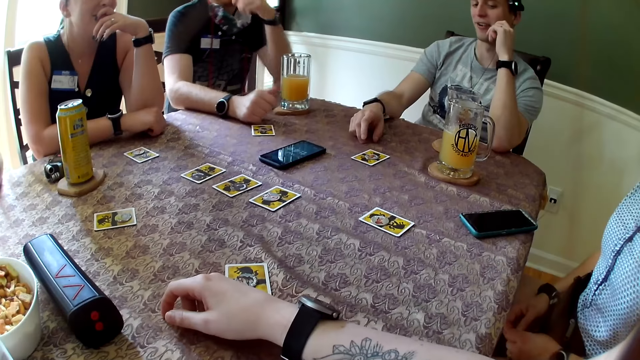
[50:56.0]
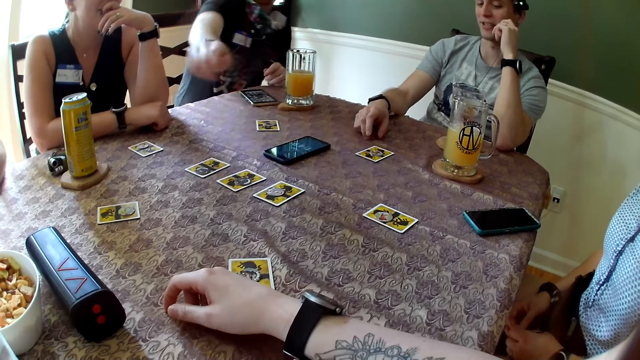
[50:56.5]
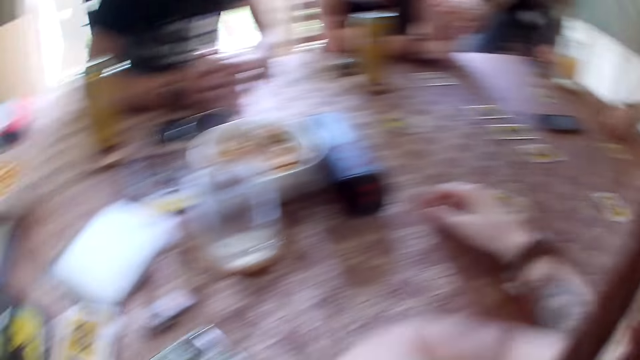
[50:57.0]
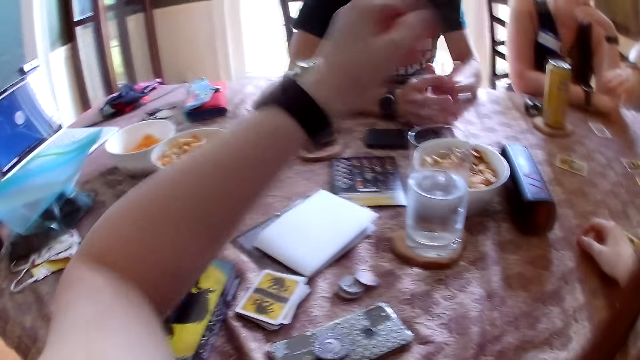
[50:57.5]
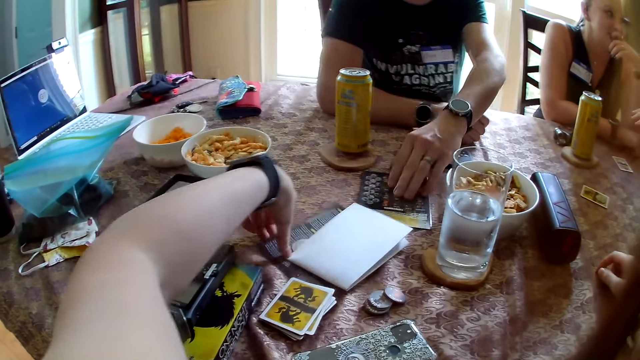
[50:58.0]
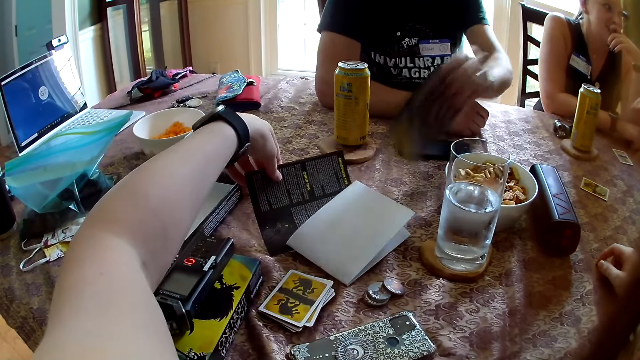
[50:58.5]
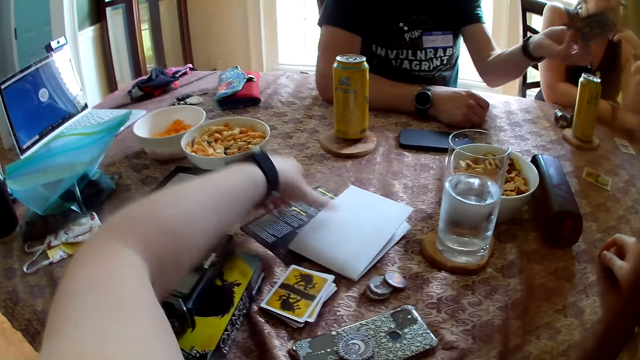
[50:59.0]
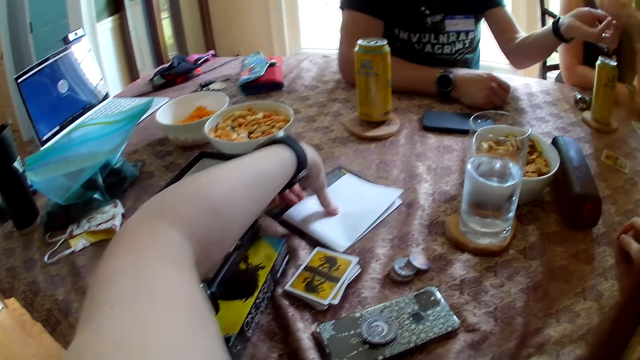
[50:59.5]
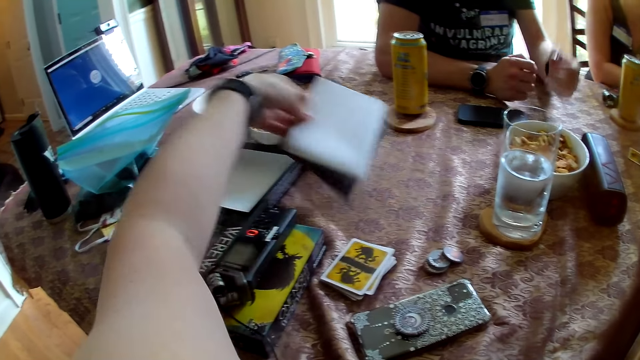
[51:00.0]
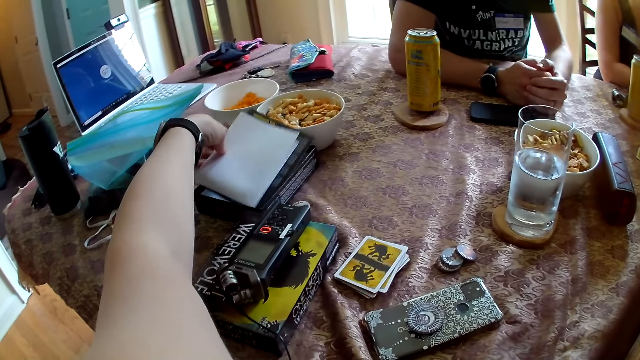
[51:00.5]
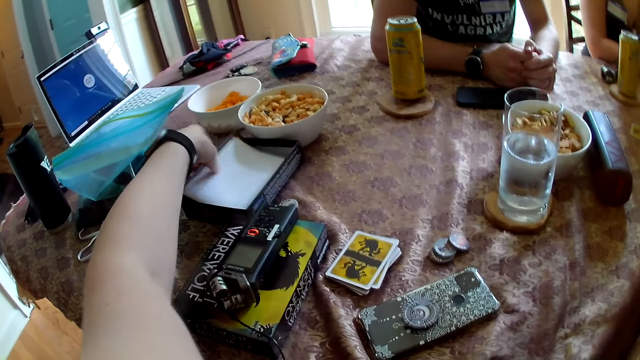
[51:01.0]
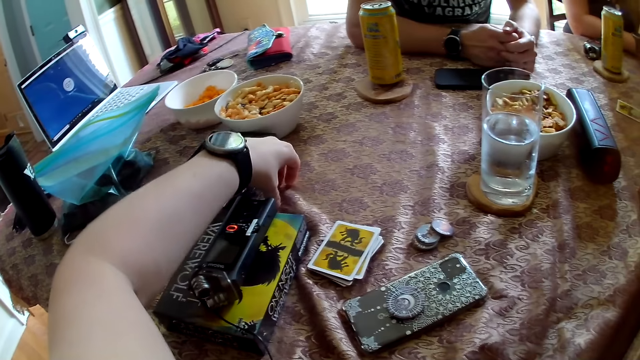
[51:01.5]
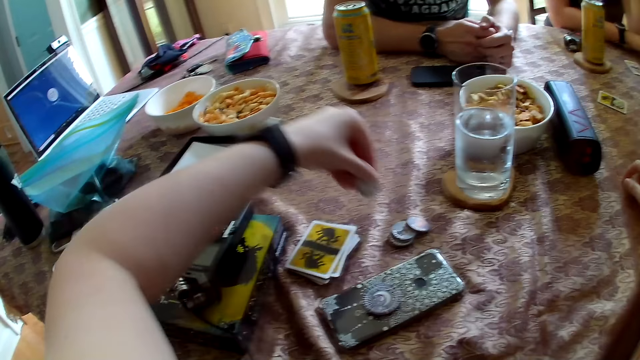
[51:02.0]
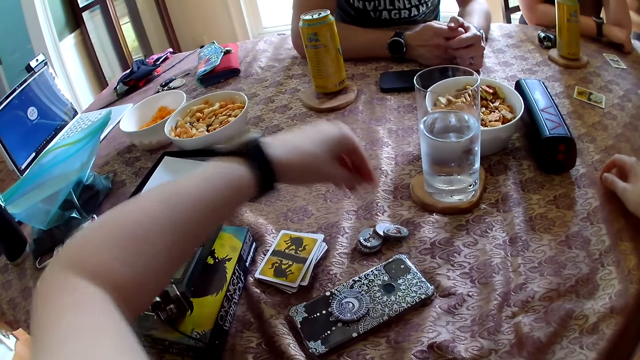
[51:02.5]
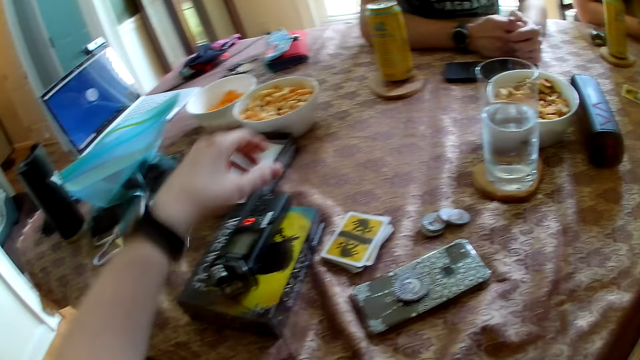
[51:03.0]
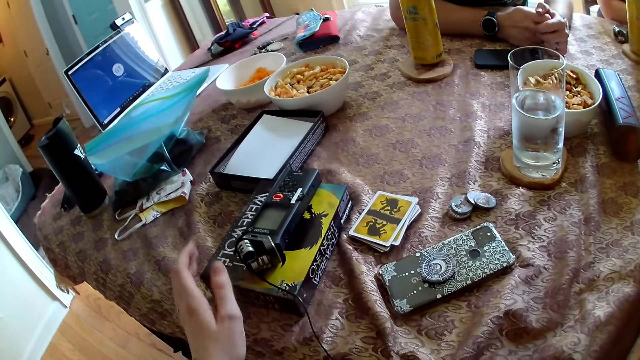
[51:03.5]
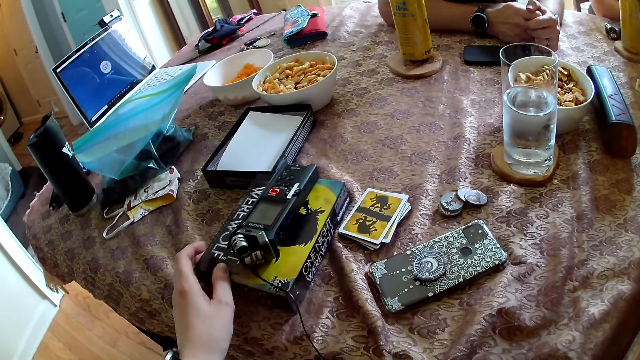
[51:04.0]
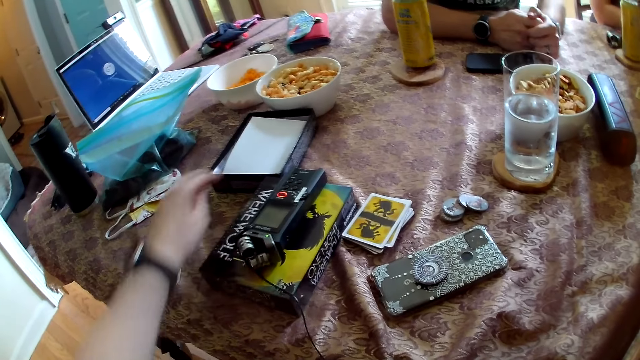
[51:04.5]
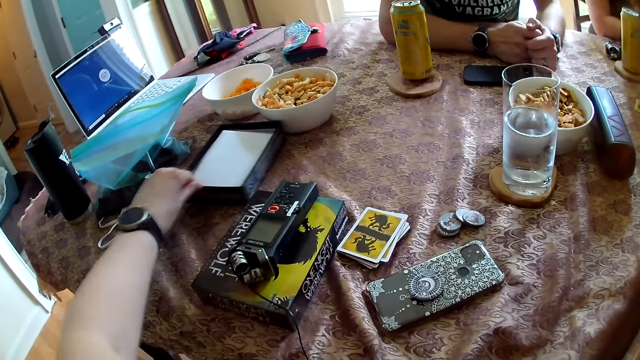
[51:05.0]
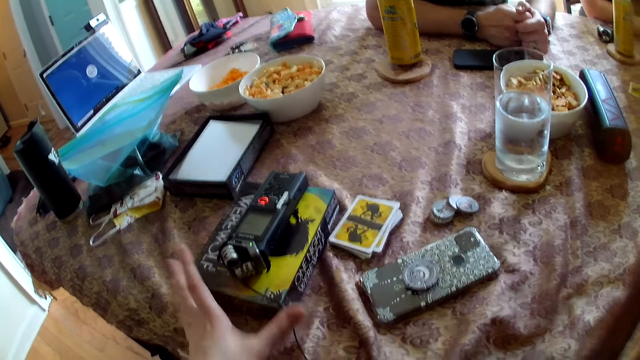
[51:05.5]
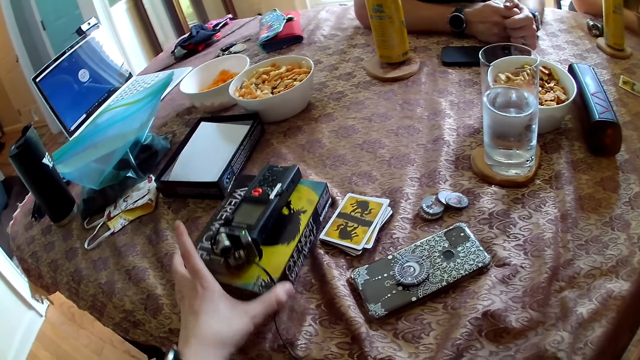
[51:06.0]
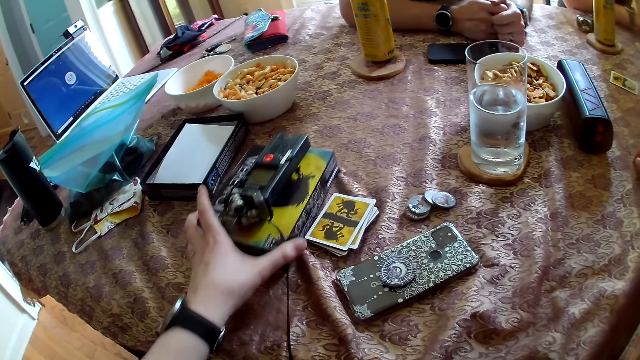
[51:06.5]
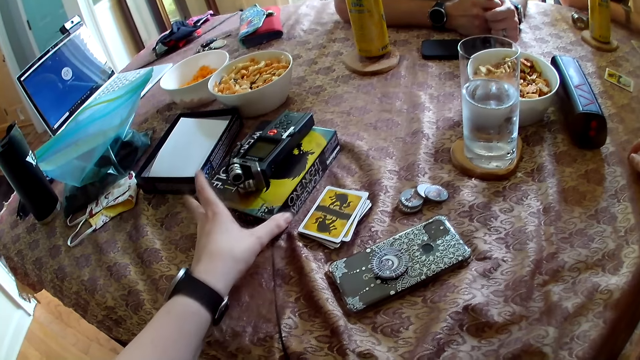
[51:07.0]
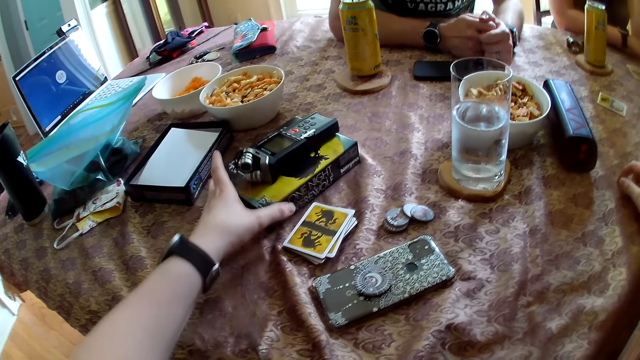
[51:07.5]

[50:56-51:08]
The man converses with the camera wearer. The man gesticulates with his right hand. The camera wearer picks up a manual and a paper on the table with her left hand. Another man picks up the manual on the table with his right hand. The other man hands the manual to the first man. The first man collects the manual from the other man. The camera wearer puts the manual and the paper in a box on the table. She picks up a token beside the box with her left hand. She puts the token on some other tokens on the table. The woman converses with a third man. The camera wearer adjusts a game pack on the table with her left hand. She adjusts the box containing the manual and paper on the table with her left hand. She adjusts the game pack on the table with her left hand. She touches the camera on the table.

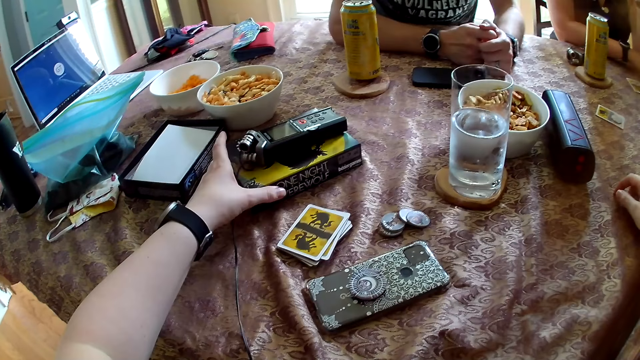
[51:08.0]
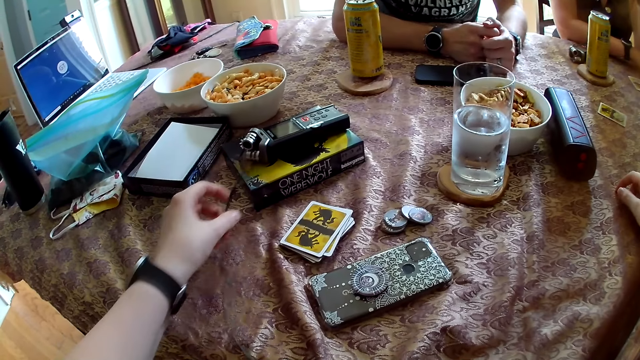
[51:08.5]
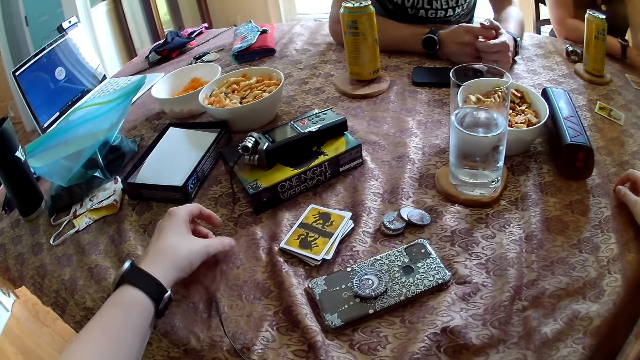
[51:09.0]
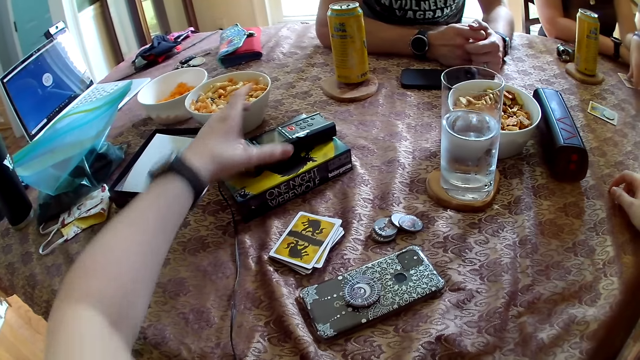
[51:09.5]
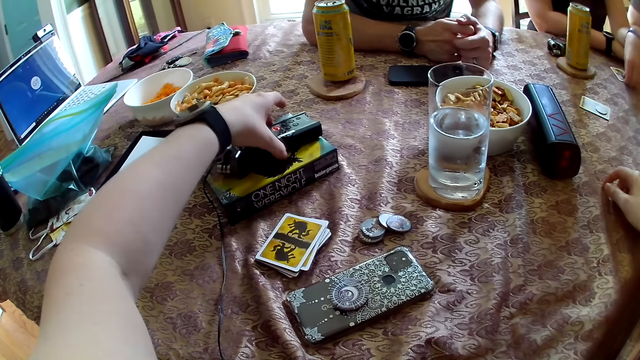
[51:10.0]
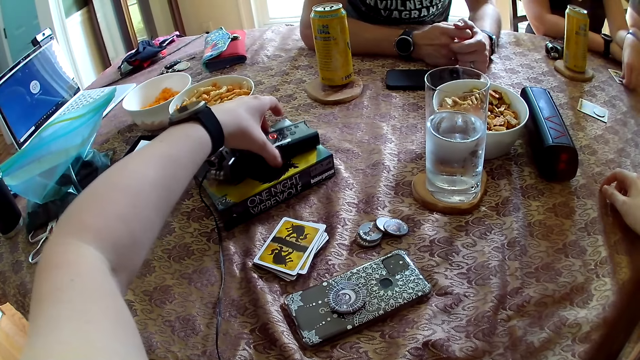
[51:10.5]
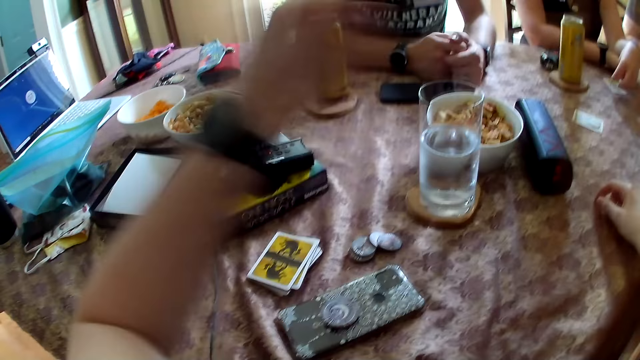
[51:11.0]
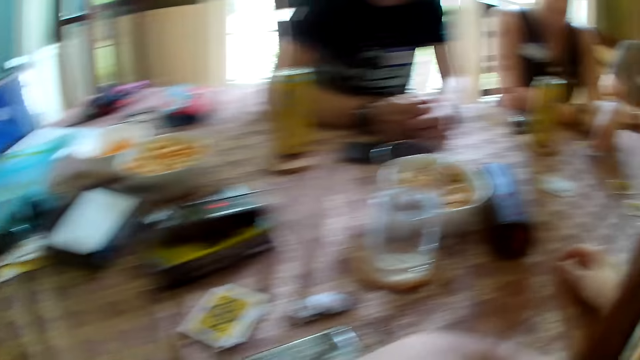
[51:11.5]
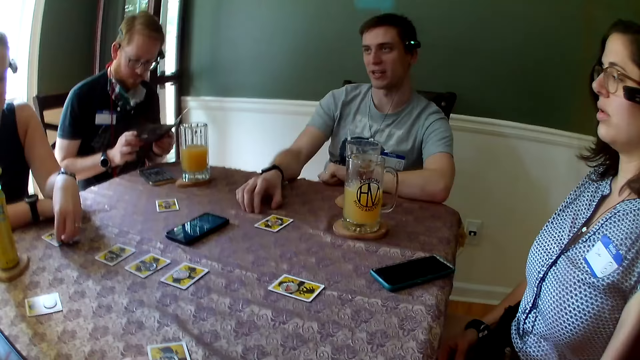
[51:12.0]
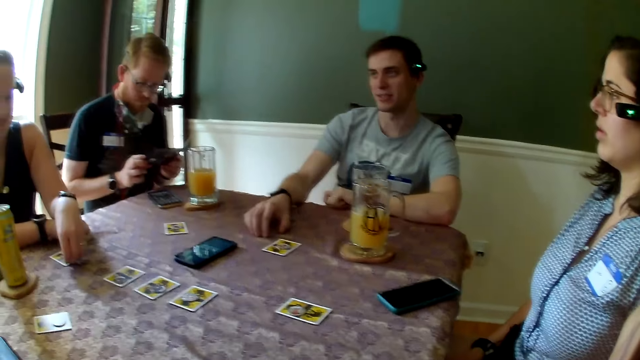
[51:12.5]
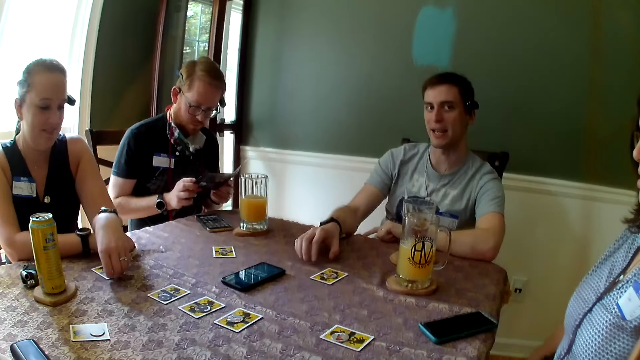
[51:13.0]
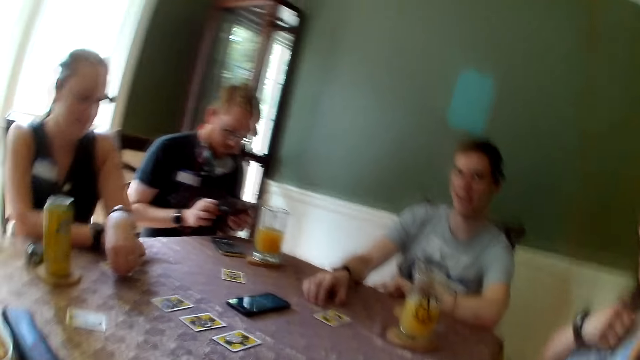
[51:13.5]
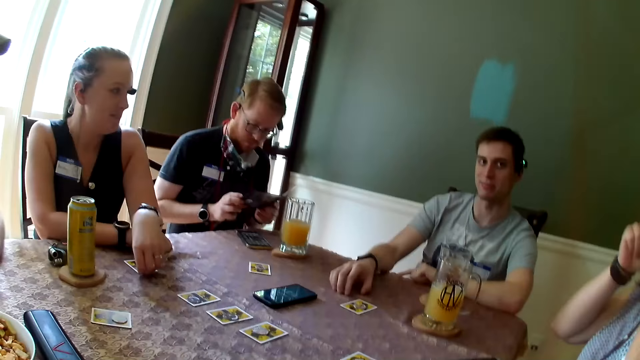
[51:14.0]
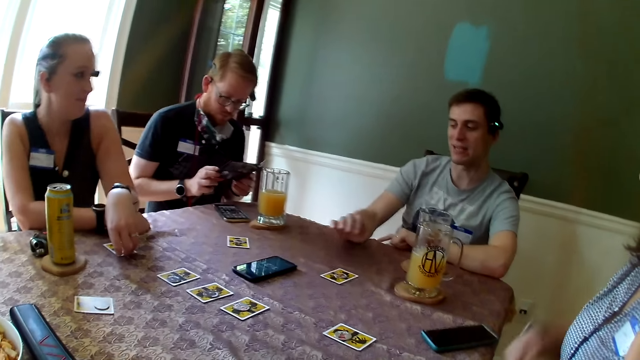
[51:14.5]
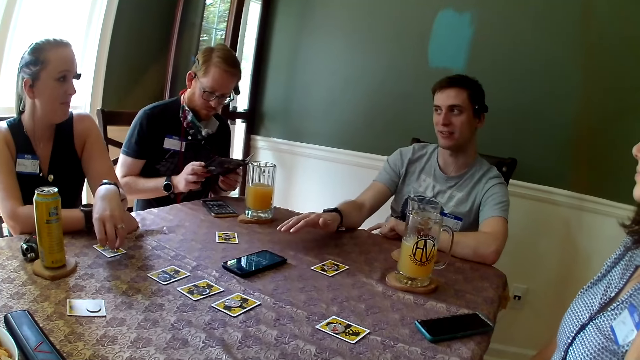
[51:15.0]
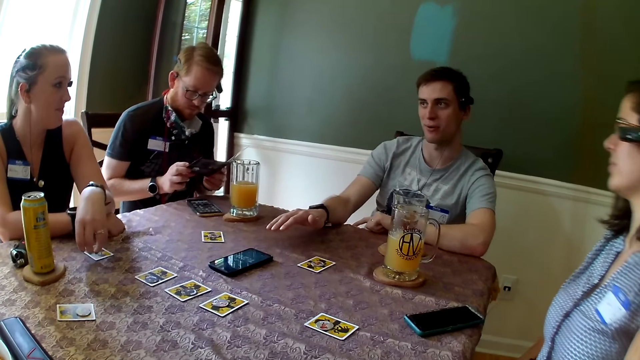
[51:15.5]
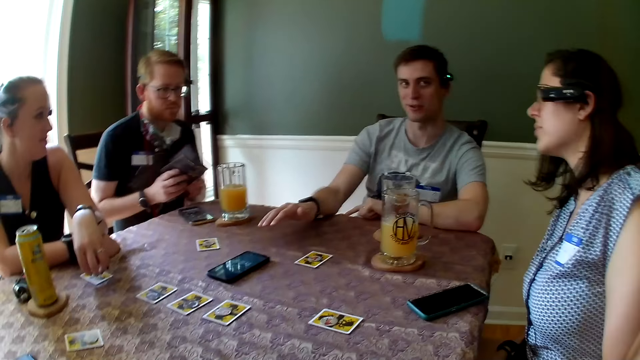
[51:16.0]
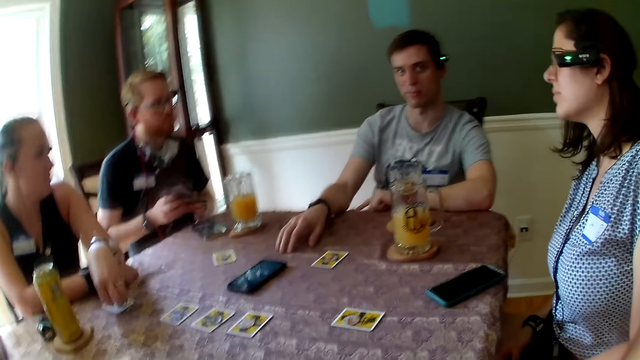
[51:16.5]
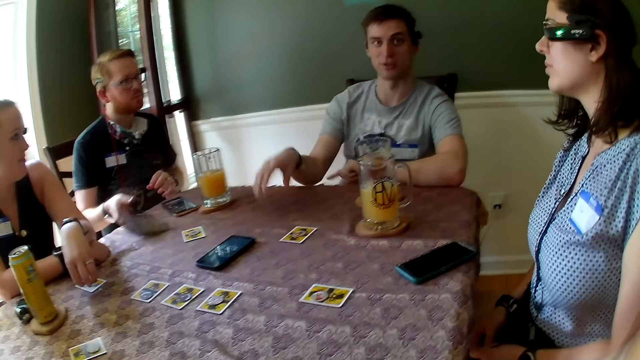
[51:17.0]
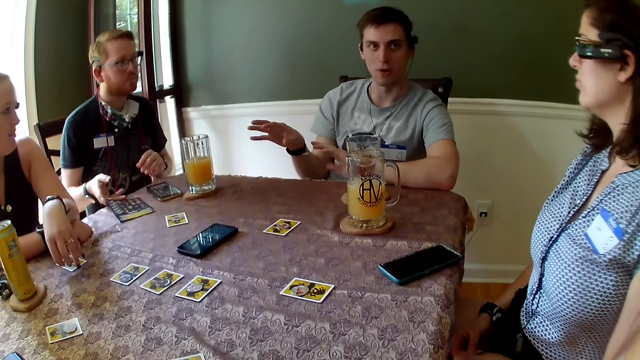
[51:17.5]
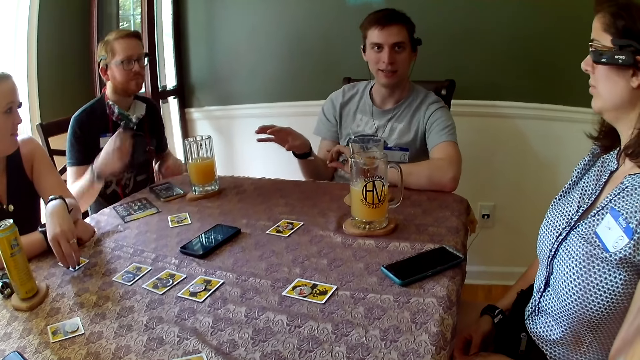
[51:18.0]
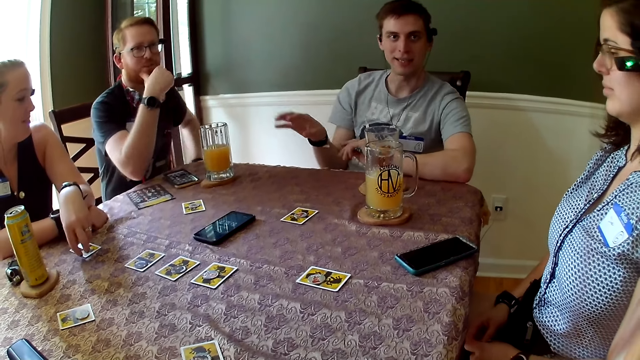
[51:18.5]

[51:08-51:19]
The camera wearer adjusts a score keeper wire on the table with her right hand. She adjusts the score keeper on the game pack with her left hand. She lowers her left hand on the table. The man reads the manual in his hands. The camera wearer looks around. Another man gesticulates with his right hand. The first man closes the manual in his hands. The first man puts the manual on the table with his right hand.
